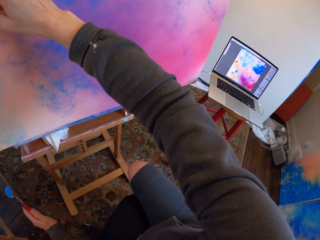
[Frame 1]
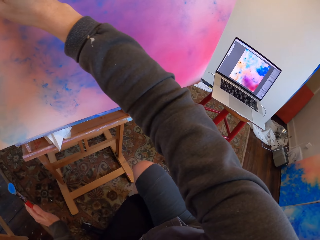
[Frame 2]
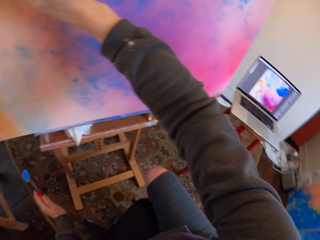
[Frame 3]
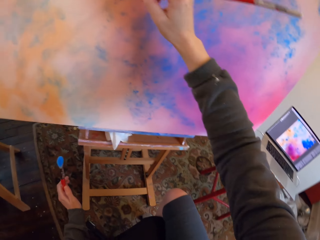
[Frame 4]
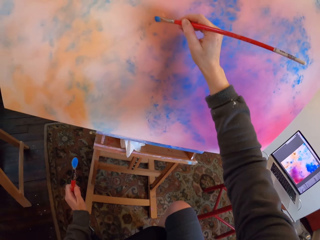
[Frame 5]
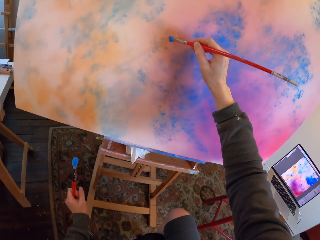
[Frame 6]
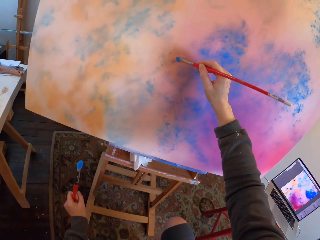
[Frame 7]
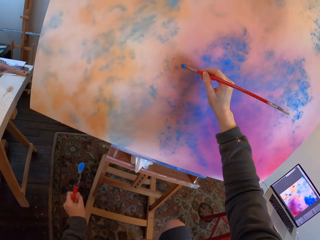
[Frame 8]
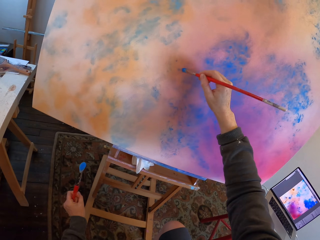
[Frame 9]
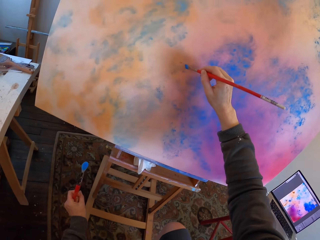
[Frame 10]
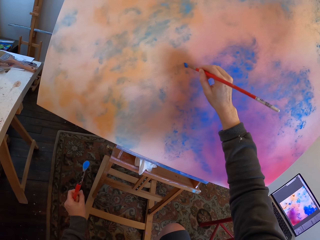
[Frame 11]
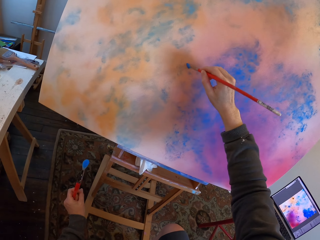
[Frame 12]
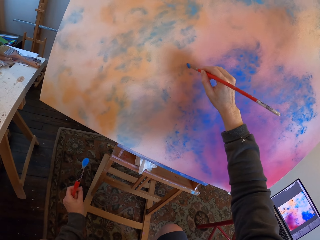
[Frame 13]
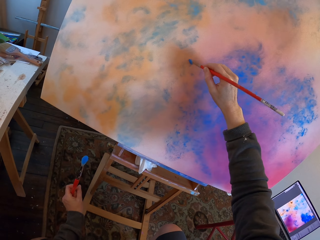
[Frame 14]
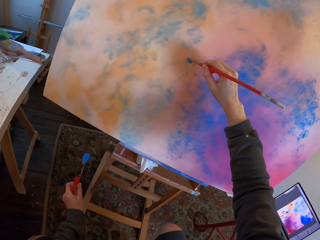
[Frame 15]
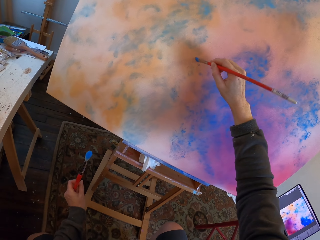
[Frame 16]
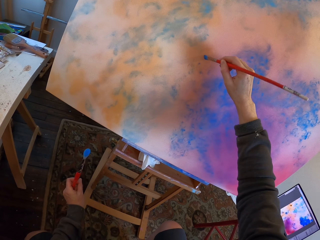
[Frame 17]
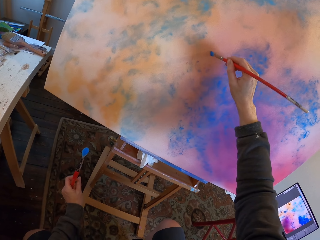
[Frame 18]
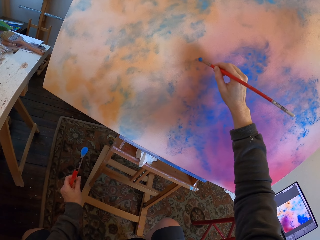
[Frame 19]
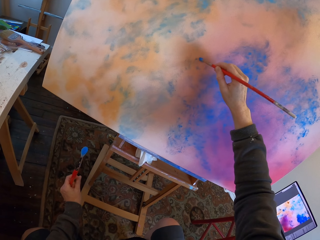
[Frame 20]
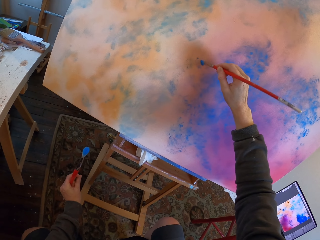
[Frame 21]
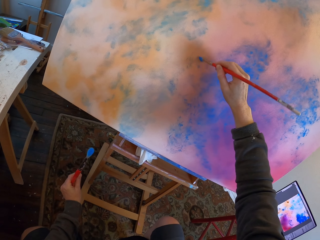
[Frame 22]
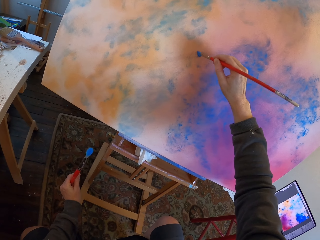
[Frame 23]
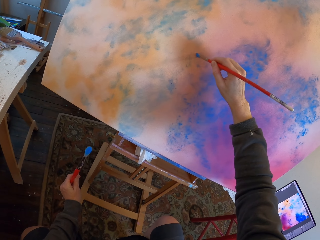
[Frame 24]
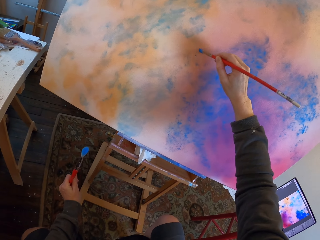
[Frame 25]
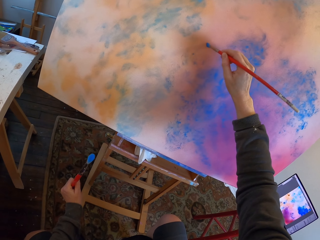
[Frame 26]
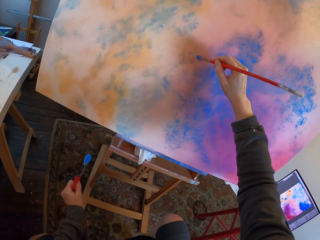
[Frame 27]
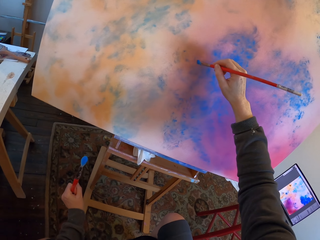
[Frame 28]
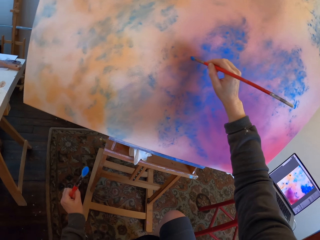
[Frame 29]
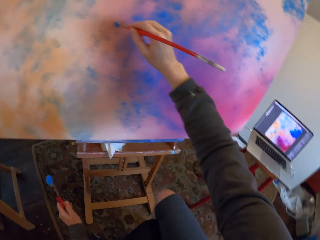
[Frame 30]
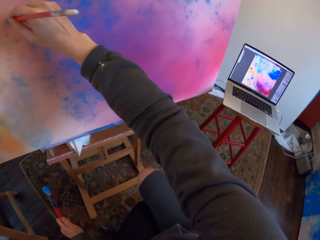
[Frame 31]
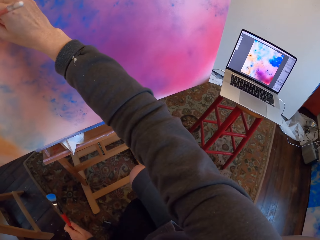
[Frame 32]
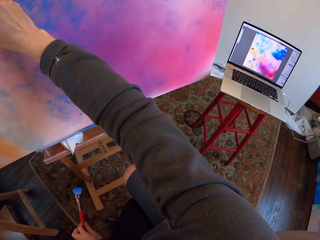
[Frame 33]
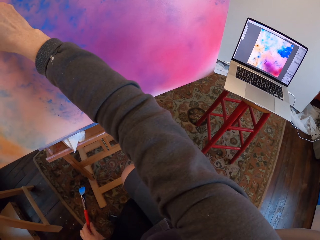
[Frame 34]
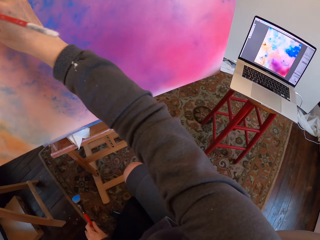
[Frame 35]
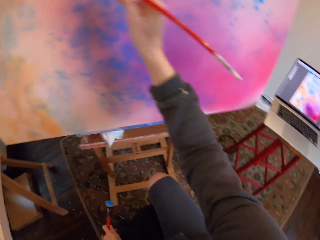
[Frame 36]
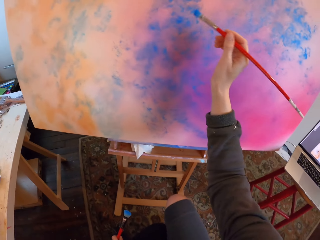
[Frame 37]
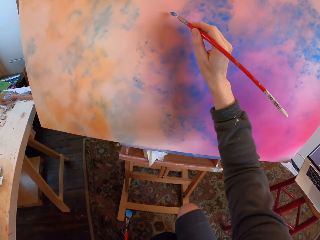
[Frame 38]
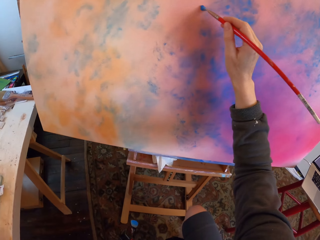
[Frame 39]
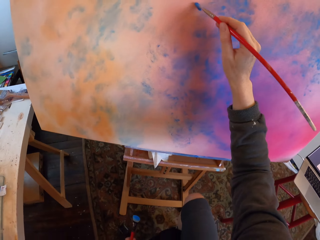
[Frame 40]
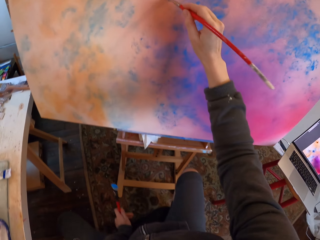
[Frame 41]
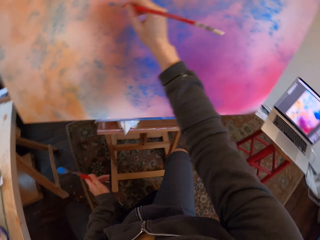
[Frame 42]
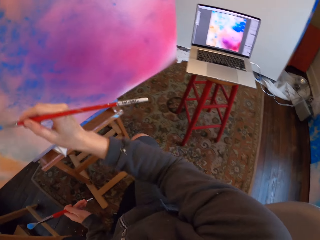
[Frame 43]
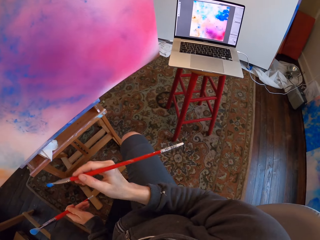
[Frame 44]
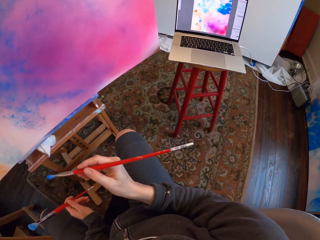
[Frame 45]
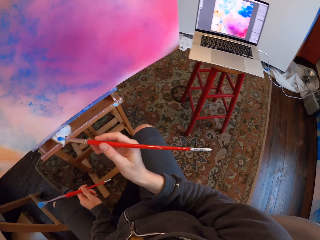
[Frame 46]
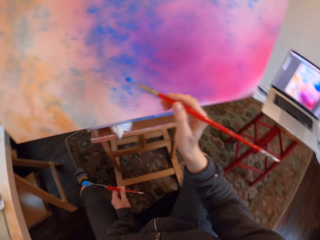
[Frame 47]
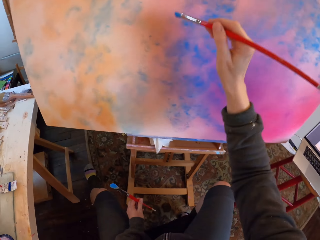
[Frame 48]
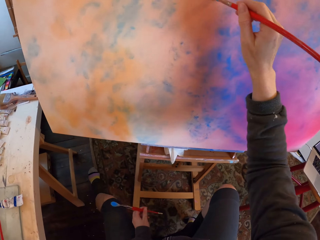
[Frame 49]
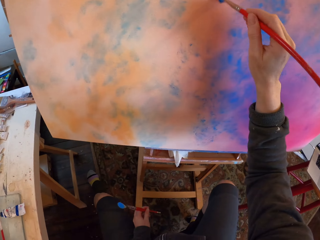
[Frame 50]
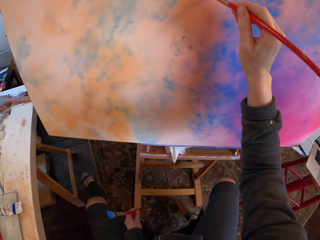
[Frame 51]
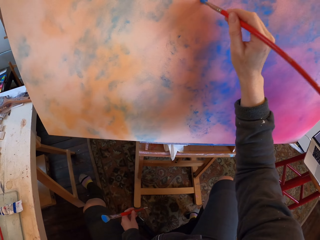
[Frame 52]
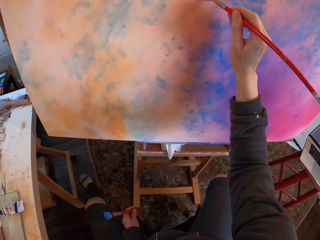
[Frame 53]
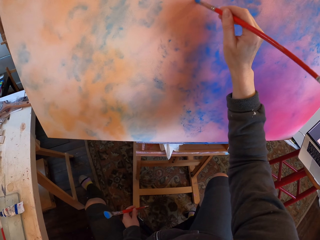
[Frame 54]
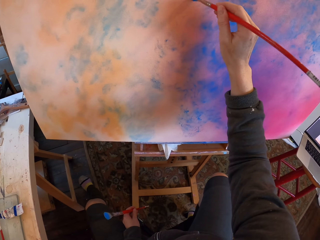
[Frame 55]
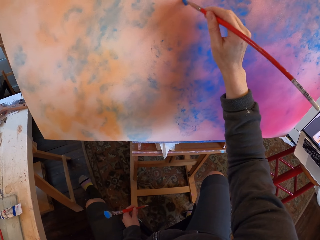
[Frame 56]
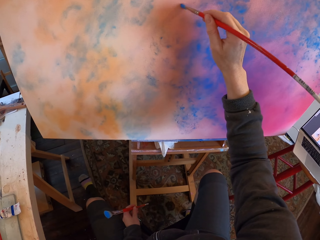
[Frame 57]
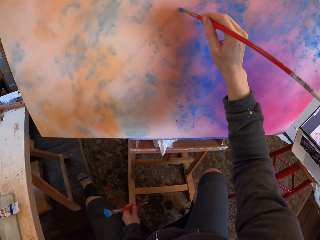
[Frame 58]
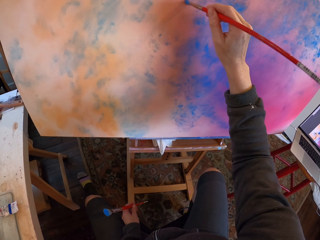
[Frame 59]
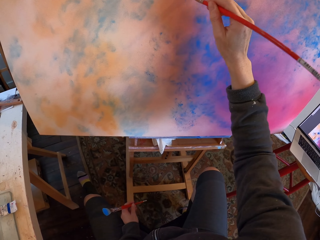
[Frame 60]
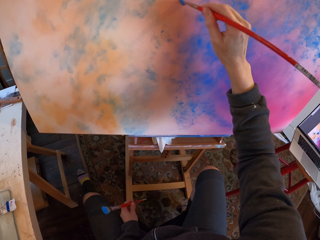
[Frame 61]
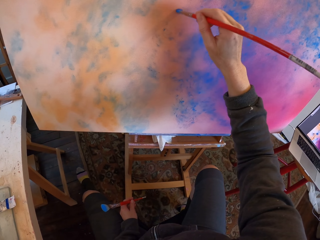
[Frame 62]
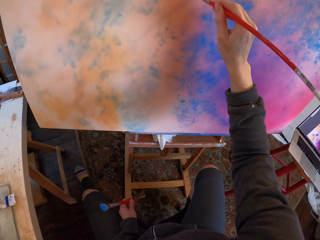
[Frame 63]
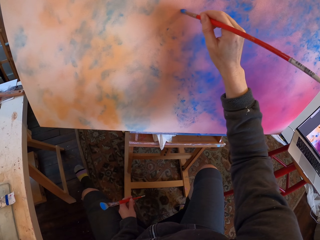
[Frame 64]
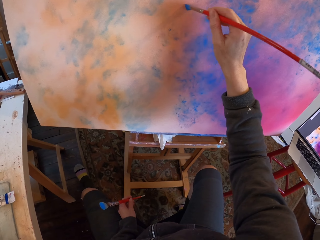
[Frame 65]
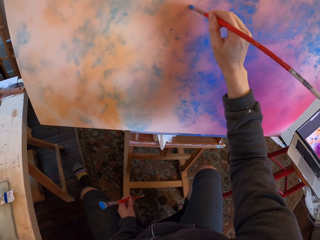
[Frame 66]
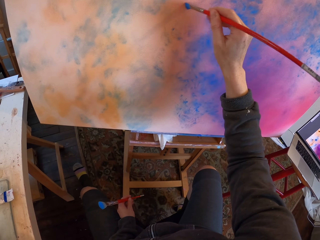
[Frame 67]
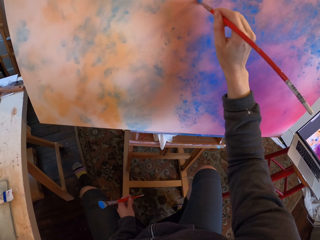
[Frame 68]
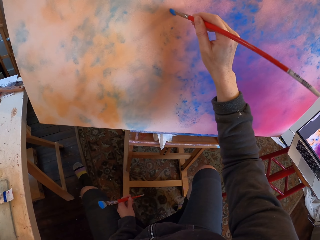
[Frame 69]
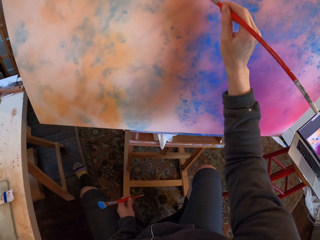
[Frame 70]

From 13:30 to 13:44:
The camera wearer paints. They look at the drawing on the laptop. They paint the canvas with a paint brush. They look at the drawing on the laptop. They paint the canvas with the paint brush.

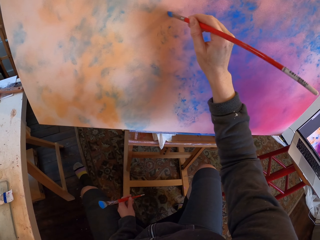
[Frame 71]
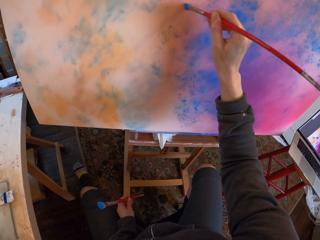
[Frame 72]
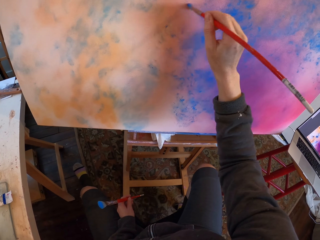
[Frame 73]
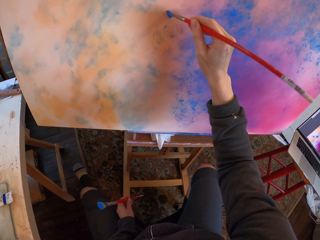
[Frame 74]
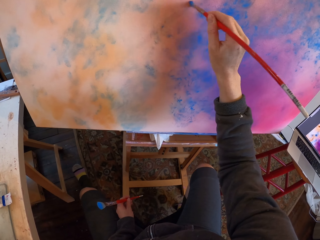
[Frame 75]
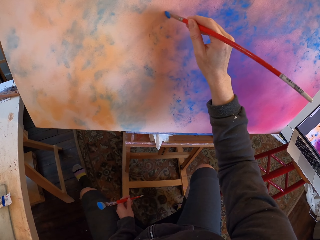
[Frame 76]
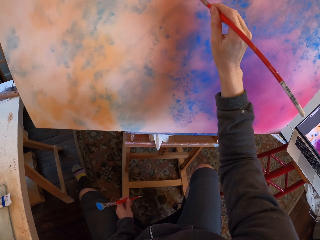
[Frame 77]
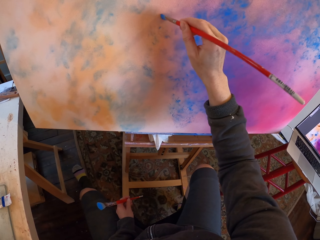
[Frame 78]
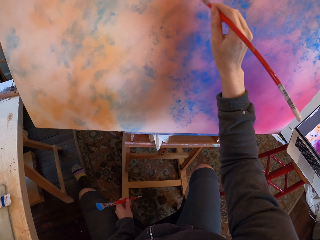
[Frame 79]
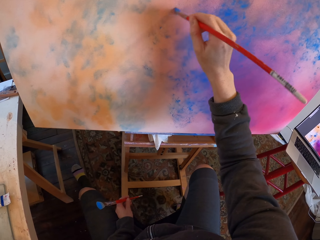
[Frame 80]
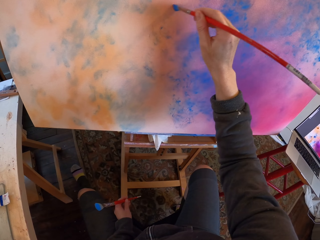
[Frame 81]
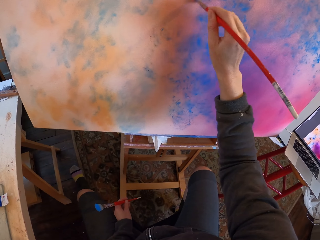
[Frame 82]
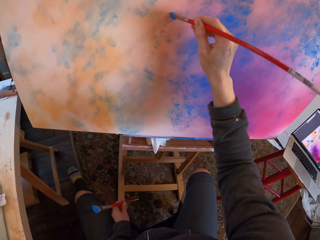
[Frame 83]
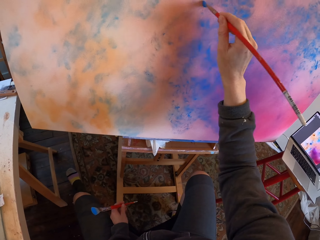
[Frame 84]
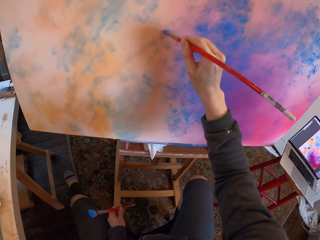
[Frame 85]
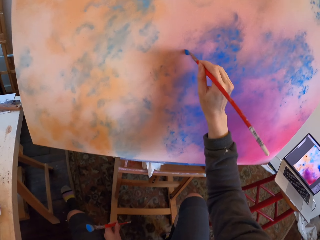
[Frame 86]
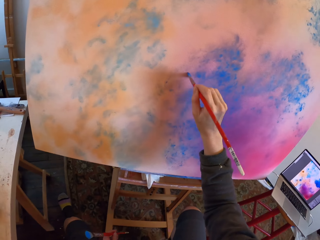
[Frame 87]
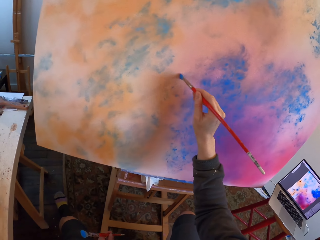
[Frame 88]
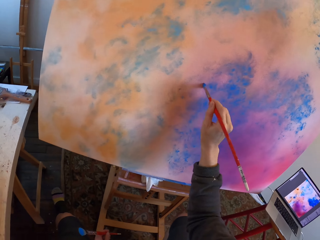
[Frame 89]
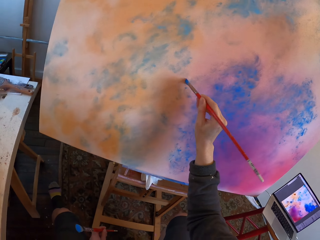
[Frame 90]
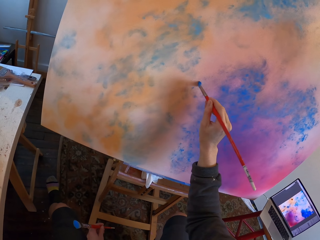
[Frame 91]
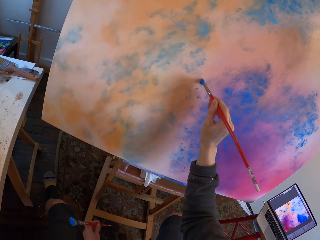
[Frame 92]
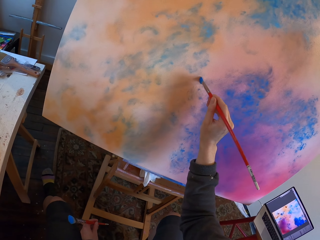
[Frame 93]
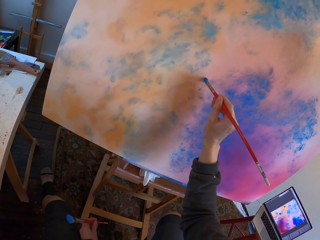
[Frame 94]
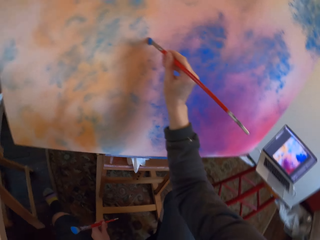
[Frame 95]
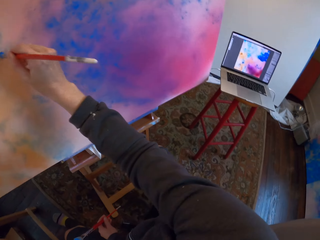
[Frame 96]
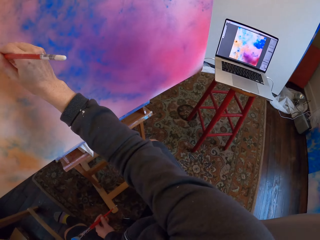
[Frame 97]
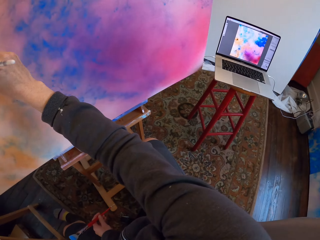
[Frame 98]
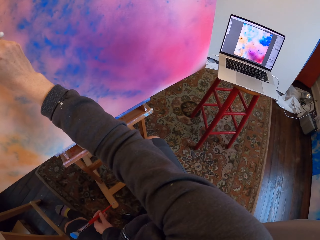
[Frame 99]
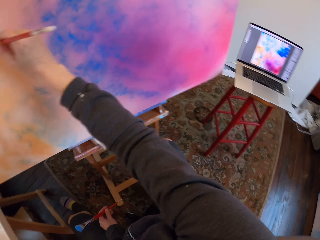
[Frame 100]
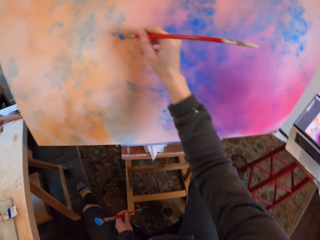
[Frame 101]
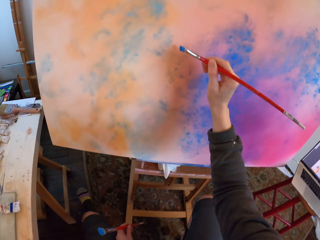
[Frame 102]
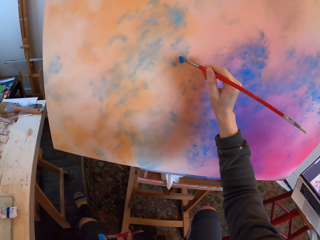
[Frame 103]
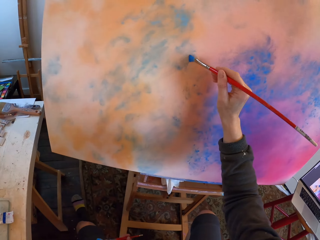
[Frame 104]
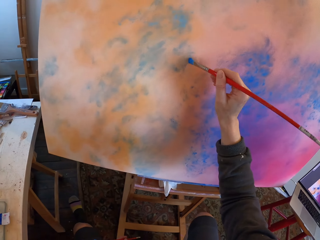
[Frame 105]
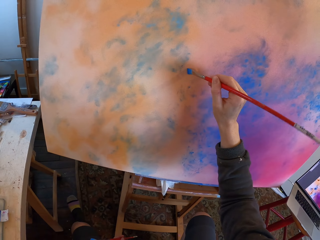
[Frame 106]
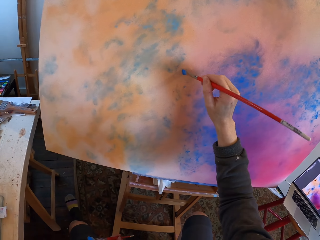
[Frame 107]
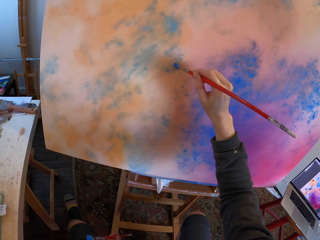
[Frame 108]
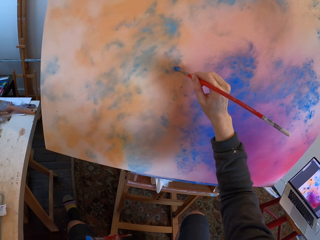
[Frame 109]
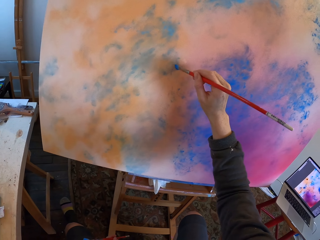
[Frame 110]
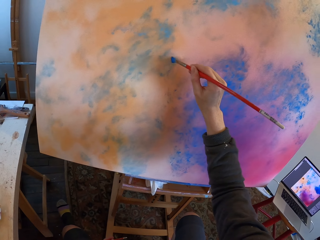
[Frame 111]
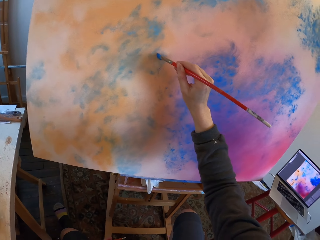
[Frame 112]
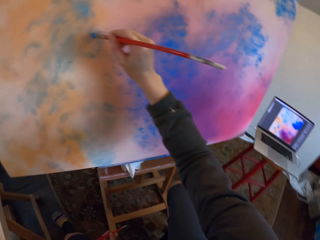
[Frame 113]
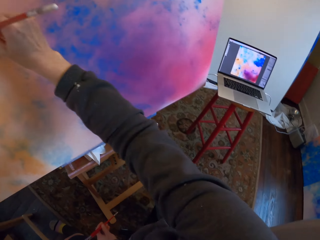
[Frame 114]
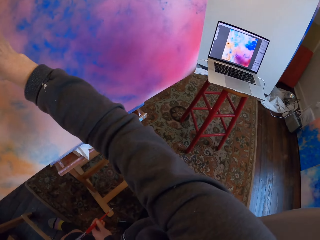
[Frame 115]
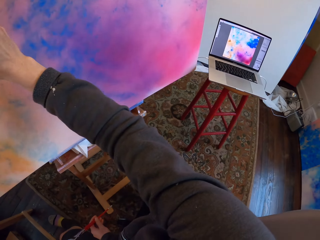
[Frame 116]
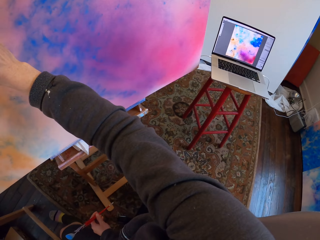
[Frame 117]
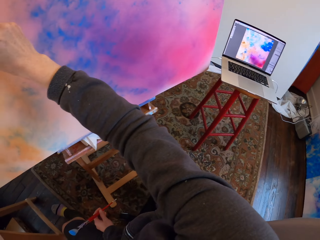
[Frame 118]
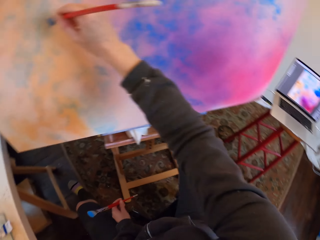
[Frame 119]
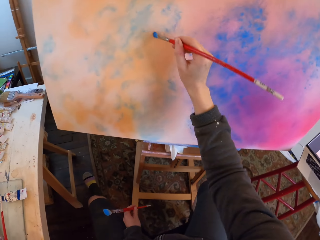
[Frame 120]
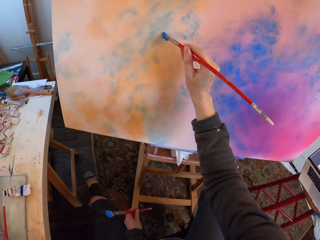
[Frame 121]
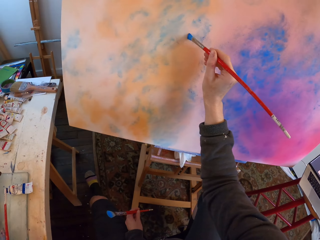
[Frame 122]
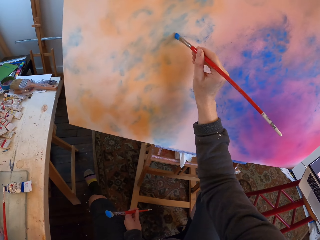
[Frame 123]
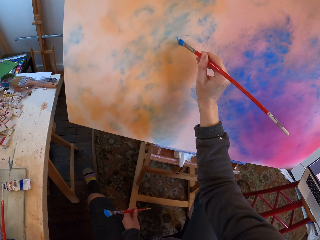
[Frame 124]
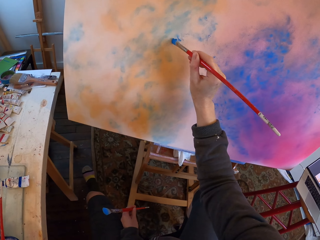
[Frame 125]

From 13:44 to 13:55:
The camera wearer looks at the laptop. They paint the canvas with the paint brush. They look at the drawing on the laptop. They paint.
